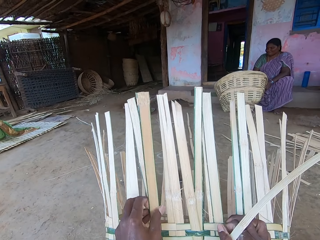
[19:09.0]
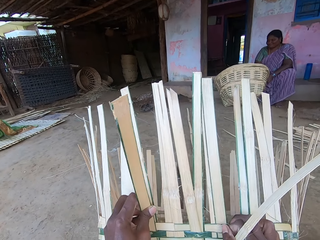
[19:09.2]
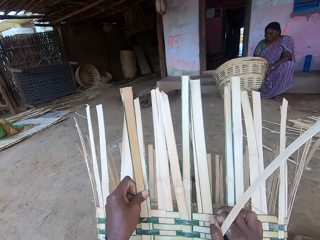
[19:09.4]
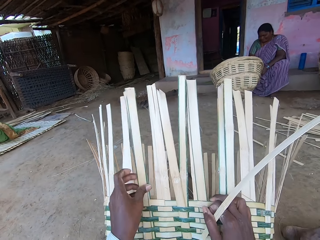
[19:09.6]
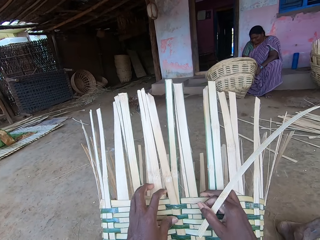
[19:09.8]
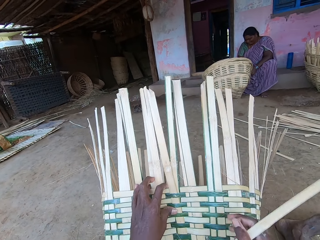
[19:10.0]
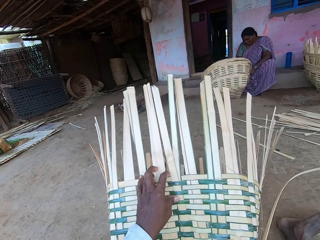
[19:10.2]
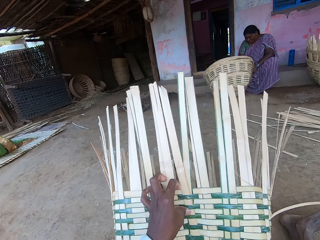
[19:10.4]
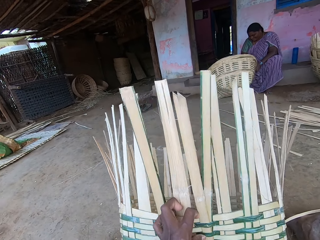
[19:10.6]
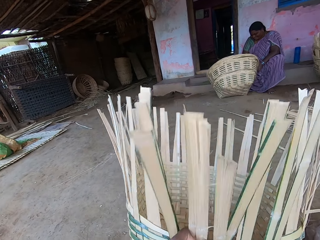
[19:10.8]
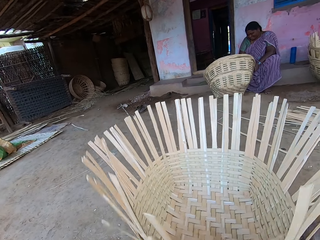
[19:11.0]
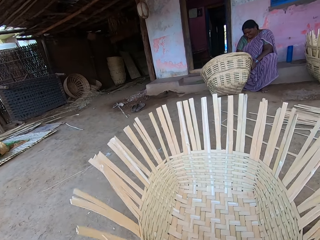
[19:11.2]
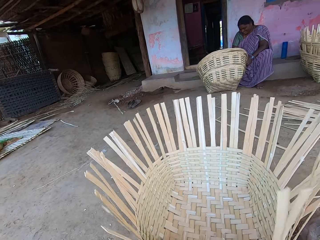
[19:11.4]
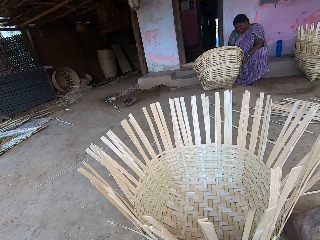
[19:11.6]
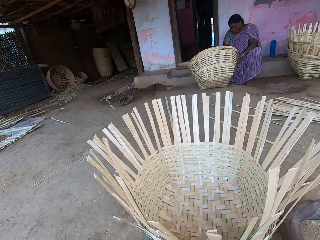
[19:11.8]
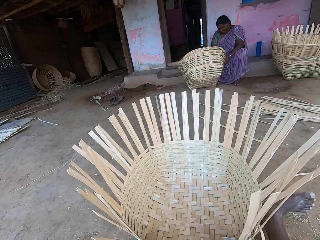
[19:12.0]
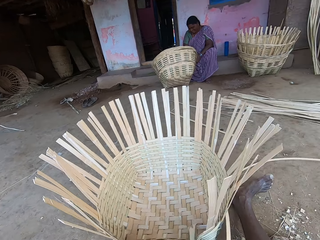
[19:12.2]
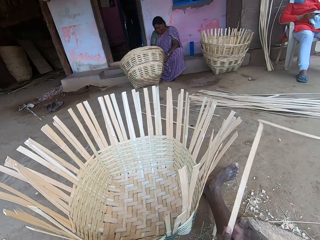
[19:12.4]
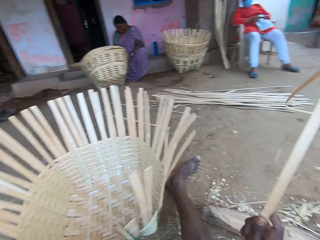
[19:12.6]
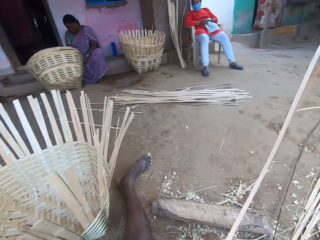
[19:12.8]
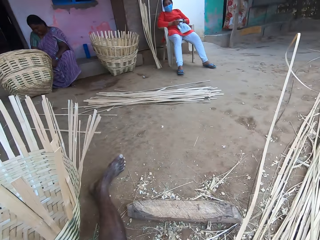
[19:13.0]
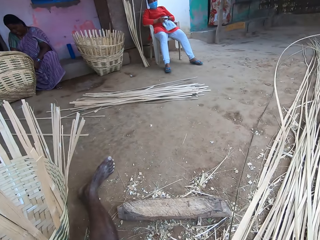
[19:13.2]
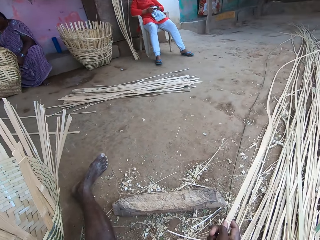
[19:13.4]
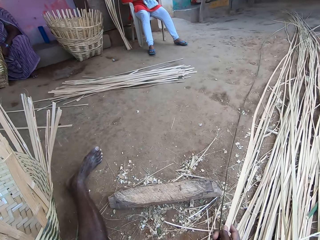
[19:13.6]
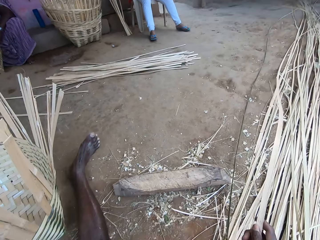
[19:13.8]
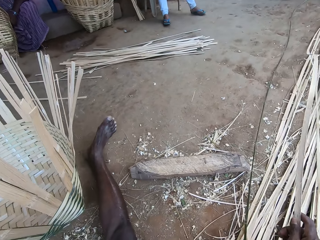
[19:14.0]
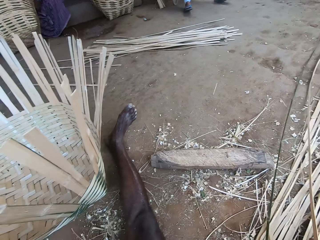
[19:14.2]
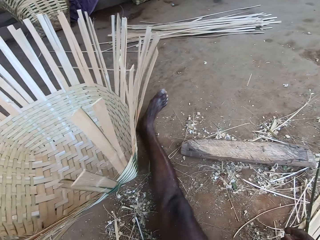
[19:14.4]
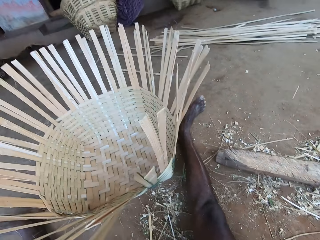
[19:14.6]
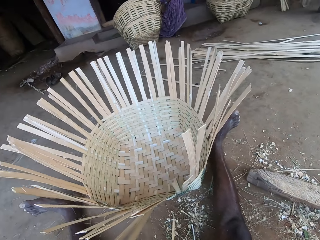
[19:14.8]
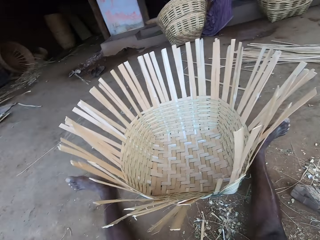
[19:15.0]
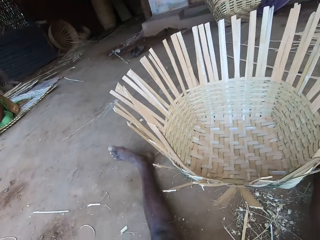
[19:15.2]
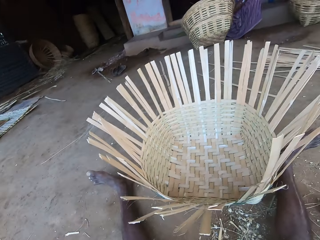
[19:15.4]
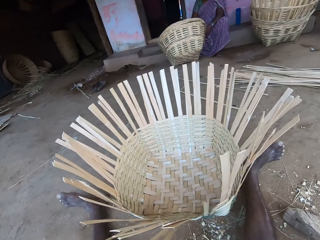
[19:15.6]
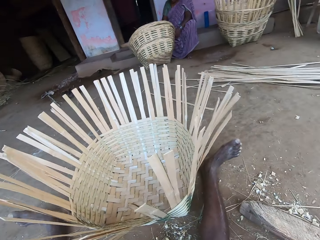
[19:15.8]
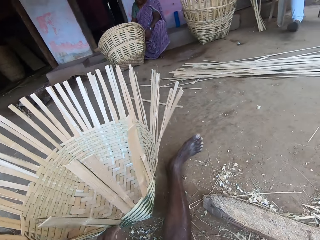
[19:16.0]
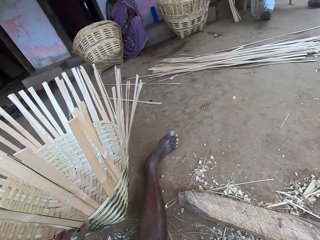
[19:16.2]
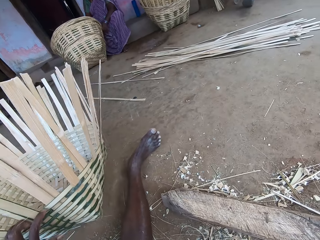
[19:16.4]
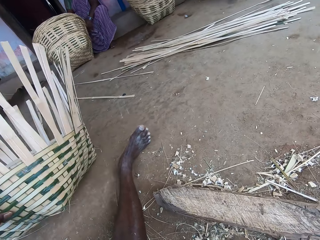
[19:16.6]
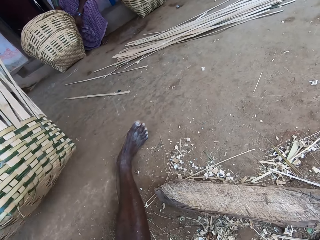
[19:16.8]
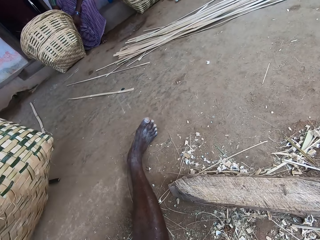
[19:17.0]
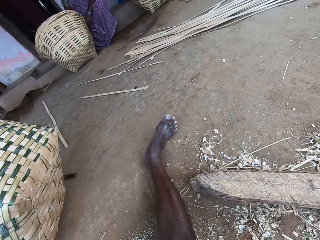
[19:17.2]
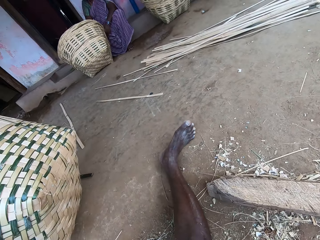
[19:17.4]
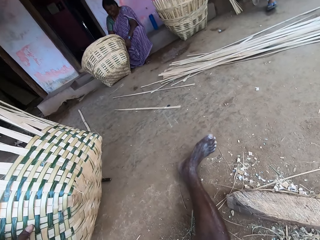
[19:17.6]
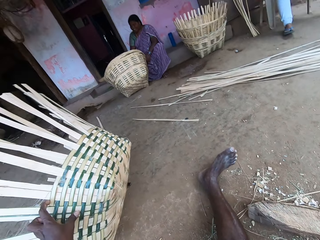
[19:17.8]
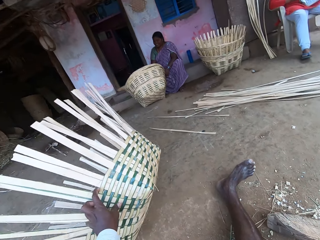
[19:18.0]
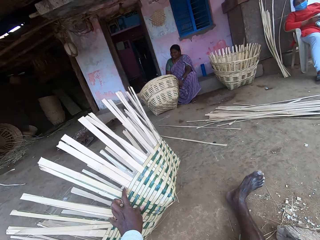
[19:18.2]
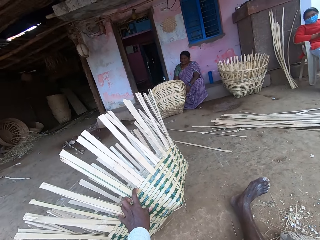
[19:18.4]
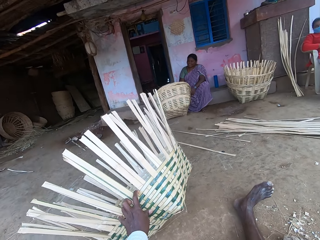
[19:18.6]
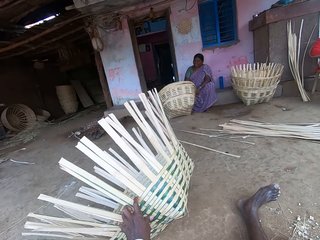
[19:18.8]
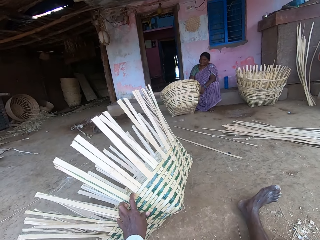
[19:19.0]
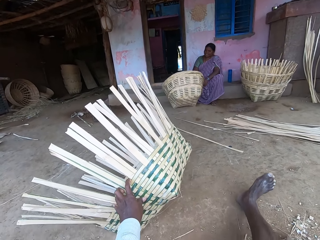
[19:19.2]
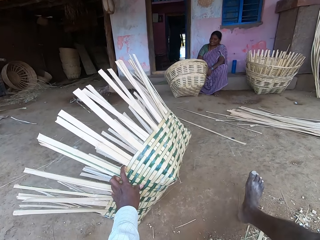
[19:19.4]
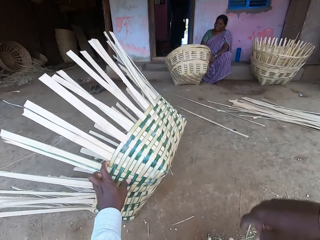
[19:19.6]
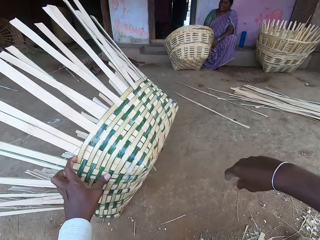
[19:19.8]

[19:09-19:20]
The camera wearer places the basket on the ground with his hands. He drops the bamboo strip on the ground with his right hand. He moves the basket with his left hand. He looks at the basket.

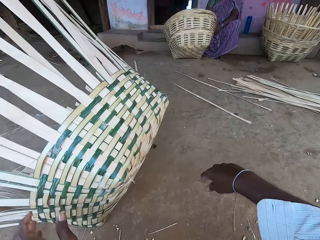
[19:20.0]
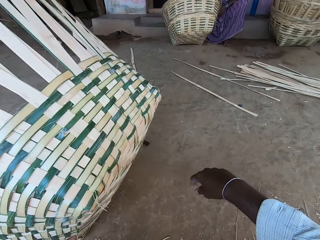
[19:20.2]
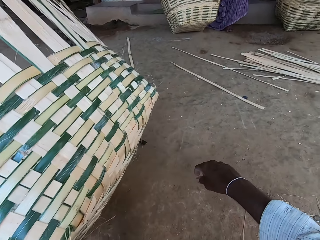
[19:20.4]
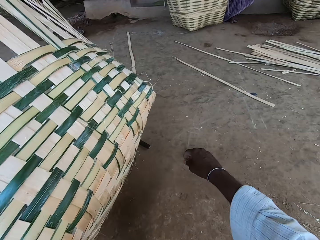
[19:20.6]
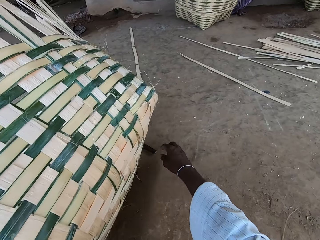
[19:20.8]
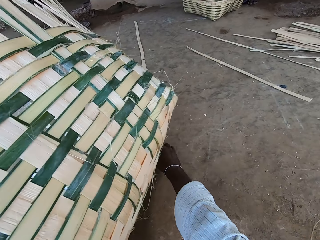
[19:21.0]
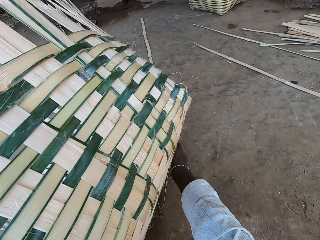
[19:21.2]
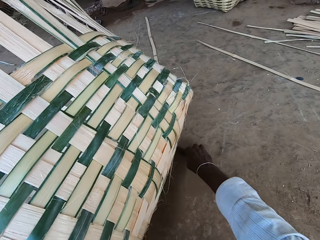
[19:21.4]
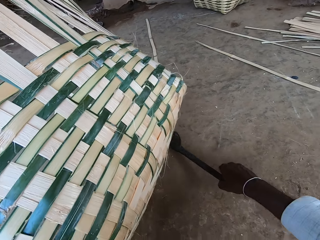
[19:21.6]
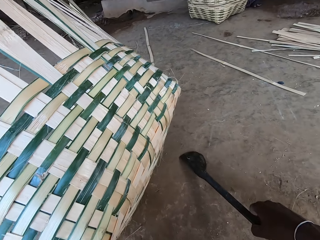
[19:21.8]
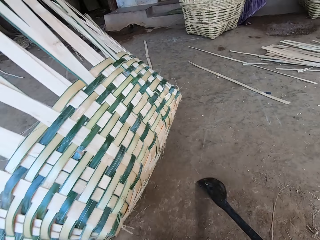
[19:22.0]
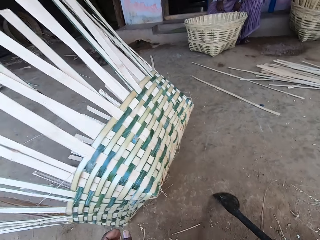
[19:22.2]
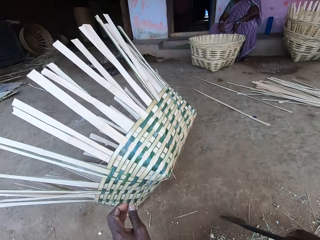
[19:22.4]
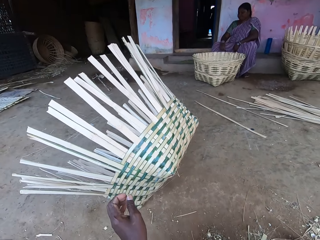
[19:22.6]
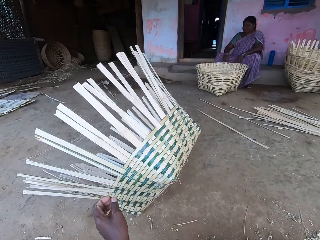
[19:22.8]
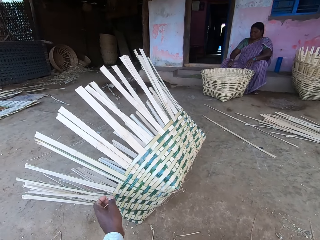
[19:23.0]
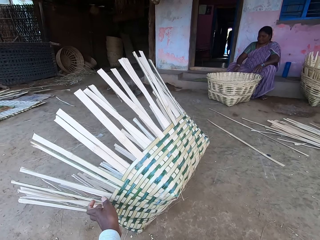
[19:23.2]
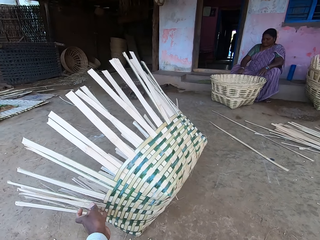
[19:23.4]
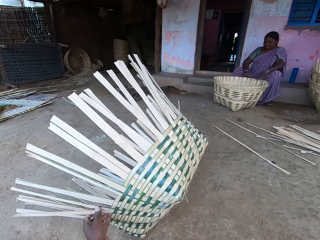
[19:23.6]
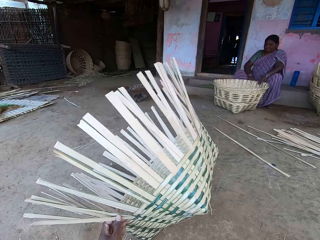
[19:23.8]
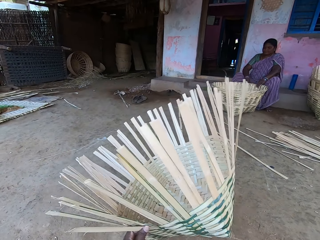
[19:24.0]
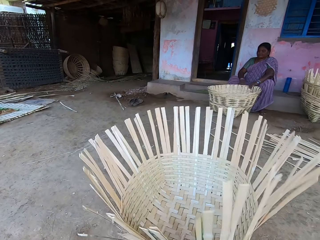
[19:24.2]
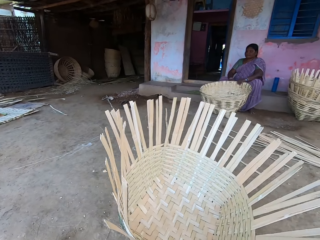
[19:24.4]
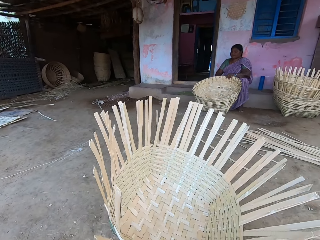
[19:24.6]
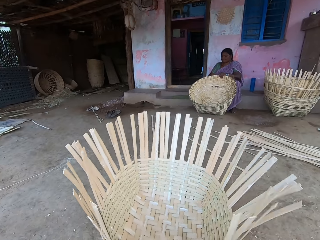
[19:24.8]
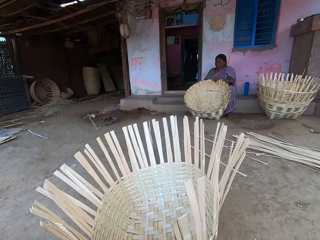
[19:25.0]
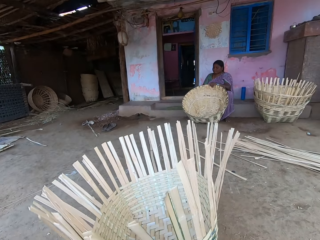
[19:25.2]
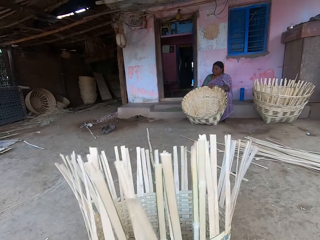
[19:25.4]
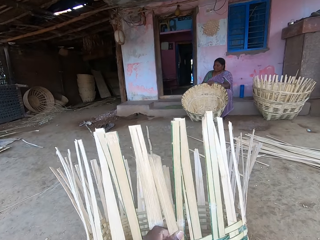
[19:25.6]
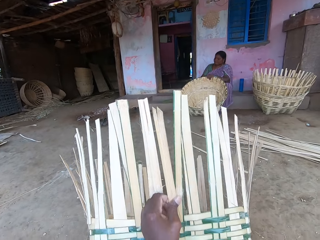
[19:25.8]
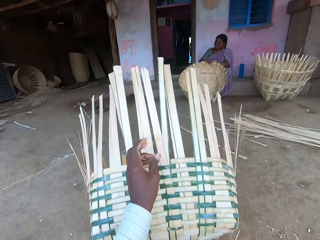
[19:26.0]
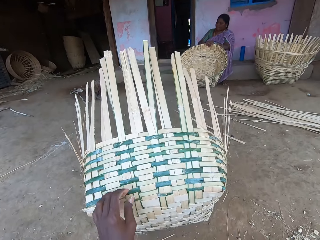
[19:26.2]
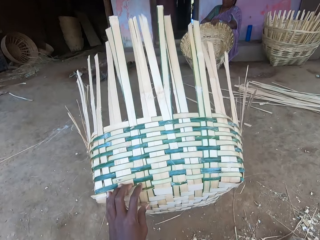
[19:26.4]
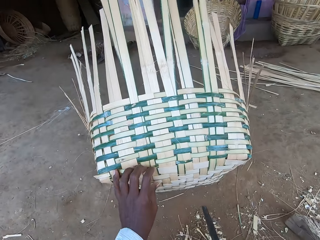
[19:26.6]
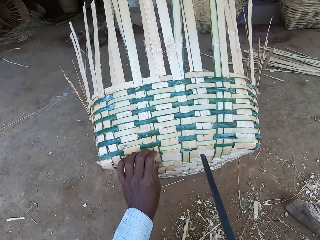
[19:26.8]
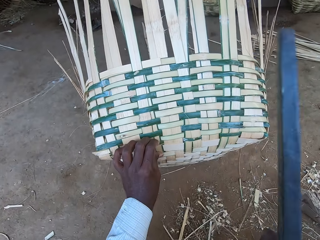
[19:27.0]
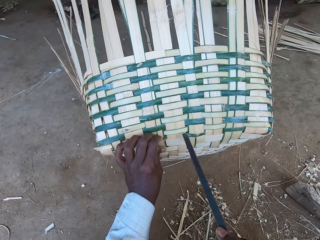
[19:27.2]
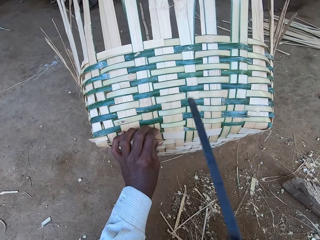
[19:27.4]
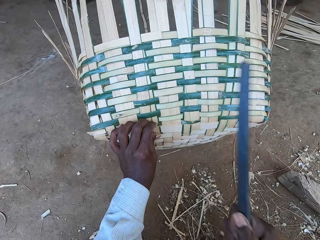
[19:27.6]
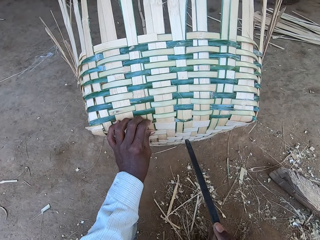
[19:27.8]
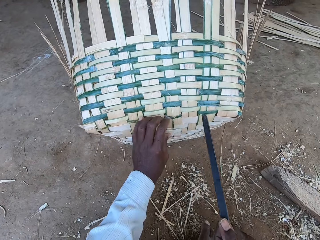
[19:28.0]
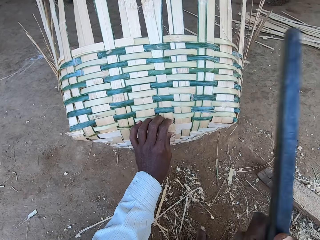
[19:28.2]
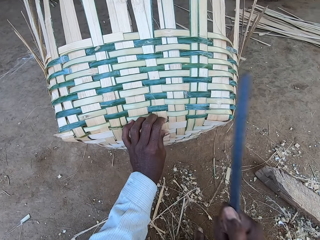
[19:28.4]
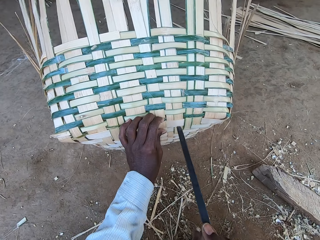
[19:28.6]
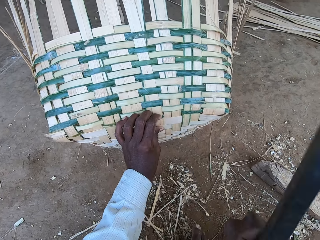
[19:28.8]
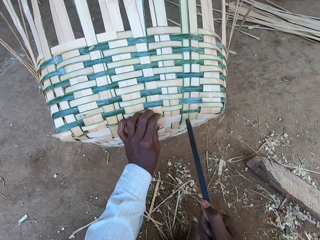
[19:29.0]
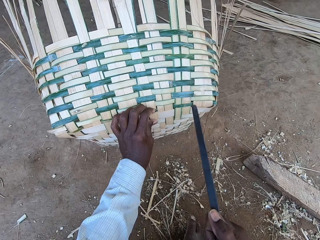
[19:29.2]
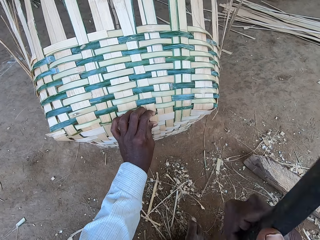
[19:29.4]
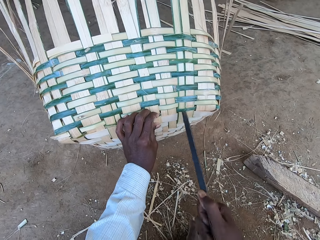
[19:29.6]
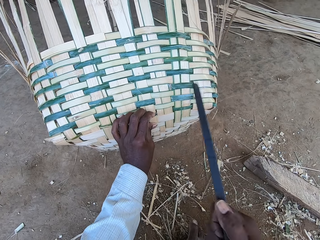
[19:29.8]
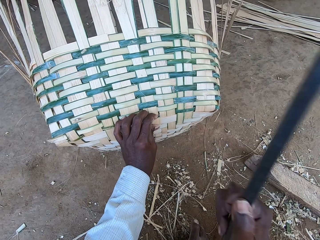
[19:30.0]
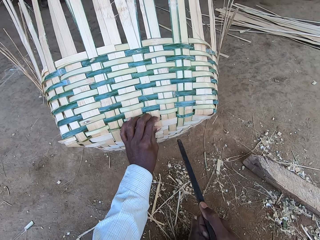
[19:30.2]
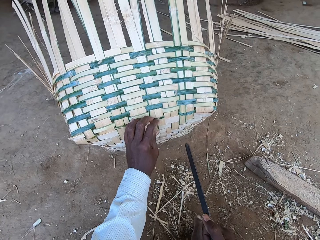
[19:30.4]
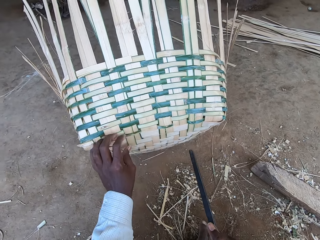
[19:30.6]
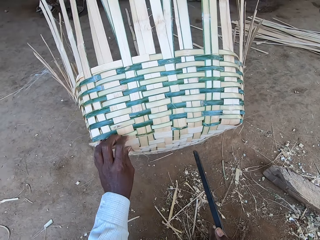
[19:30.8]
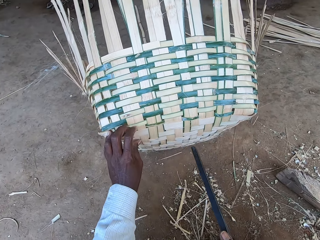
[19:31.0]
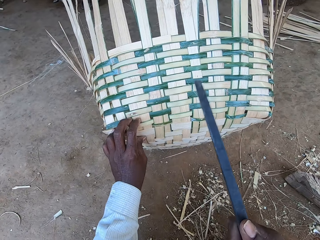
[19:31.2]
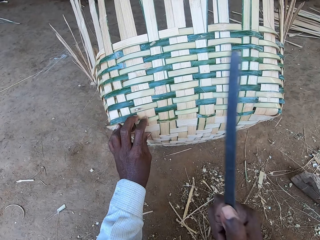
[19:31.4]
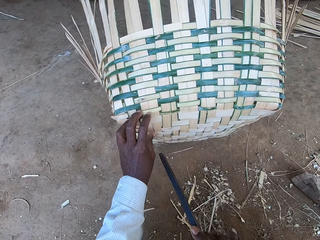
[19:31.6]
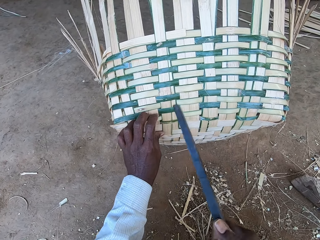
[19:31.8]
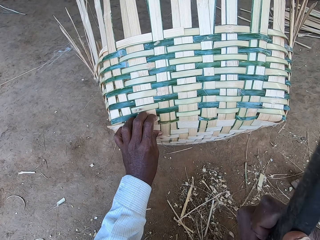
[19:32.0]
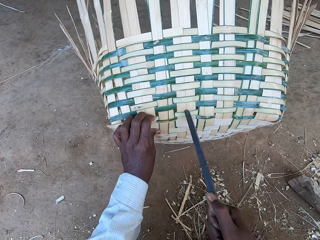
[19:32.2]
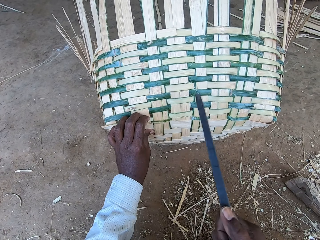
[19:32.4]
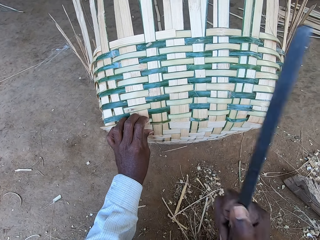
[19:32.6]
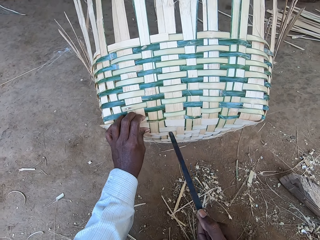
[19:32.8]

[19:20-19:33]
The camera wearer picks up a kukri from the ground with his right hand. He lifts the basket with his left hand. He hits the basket with the kukri in his right hand.
